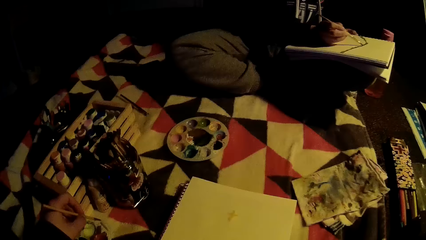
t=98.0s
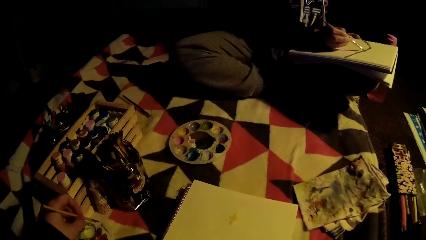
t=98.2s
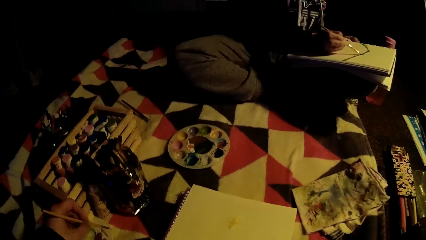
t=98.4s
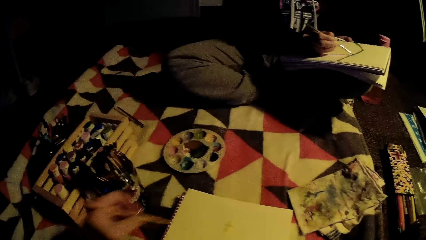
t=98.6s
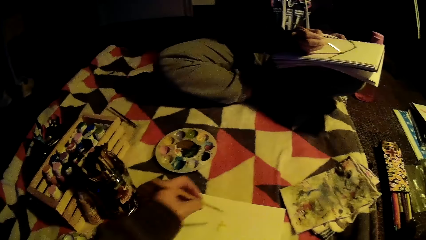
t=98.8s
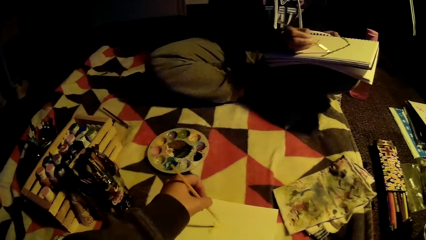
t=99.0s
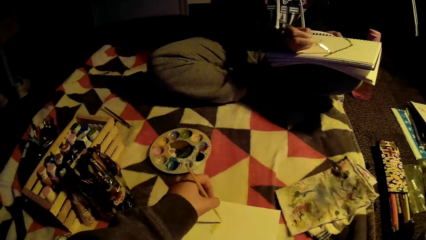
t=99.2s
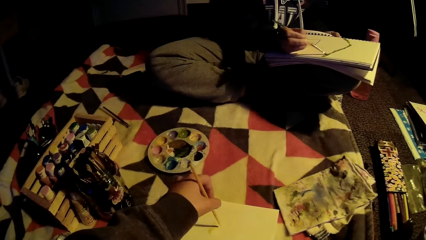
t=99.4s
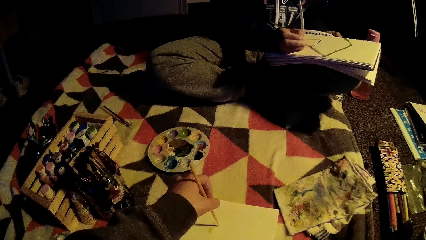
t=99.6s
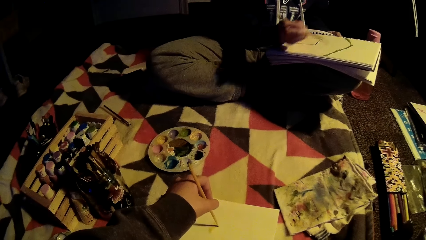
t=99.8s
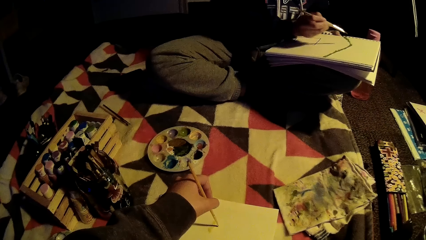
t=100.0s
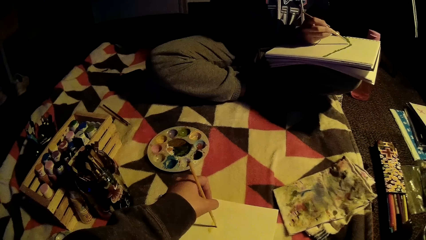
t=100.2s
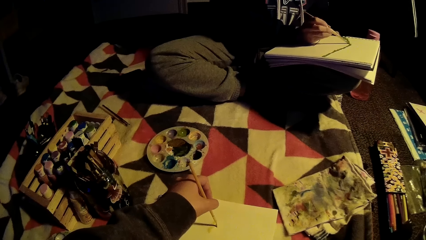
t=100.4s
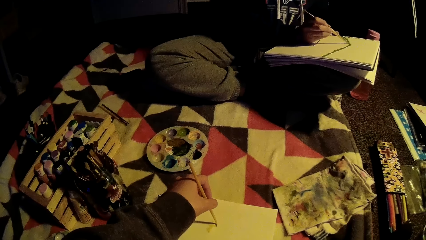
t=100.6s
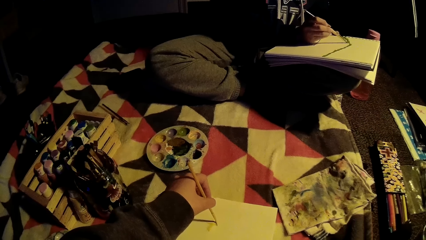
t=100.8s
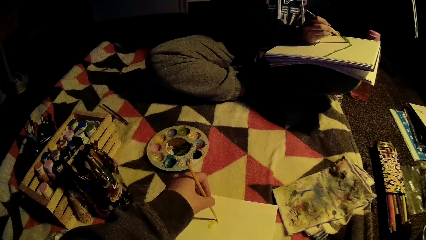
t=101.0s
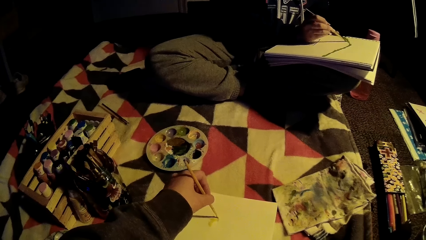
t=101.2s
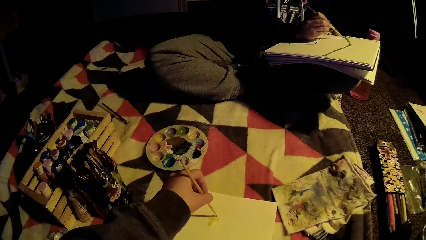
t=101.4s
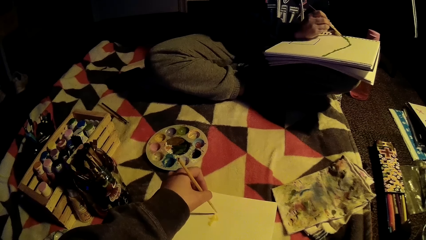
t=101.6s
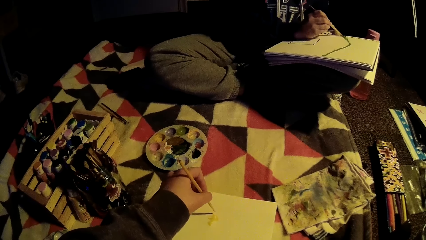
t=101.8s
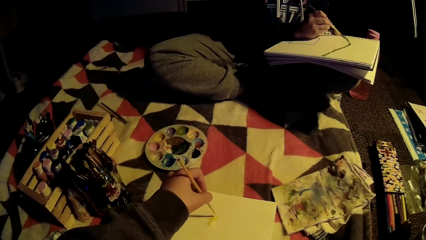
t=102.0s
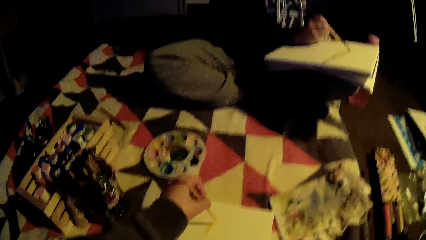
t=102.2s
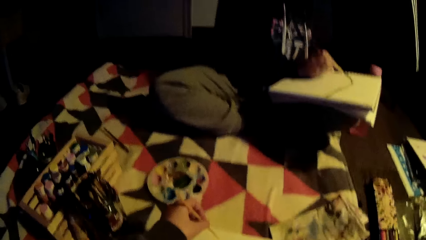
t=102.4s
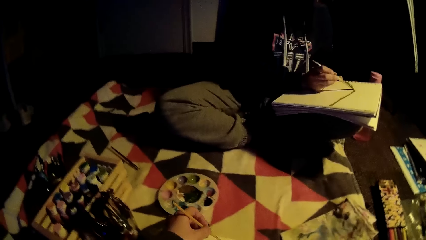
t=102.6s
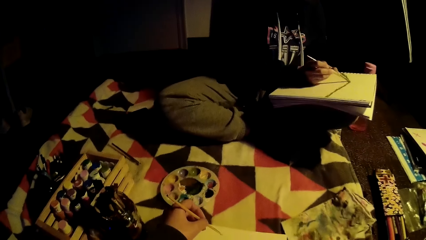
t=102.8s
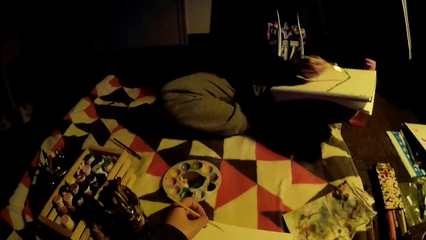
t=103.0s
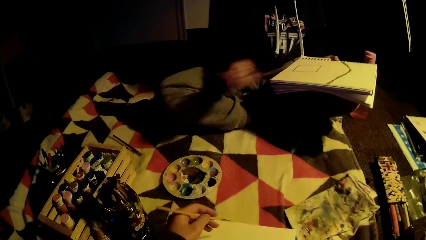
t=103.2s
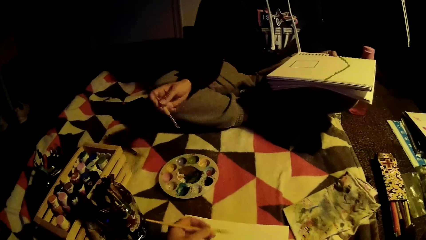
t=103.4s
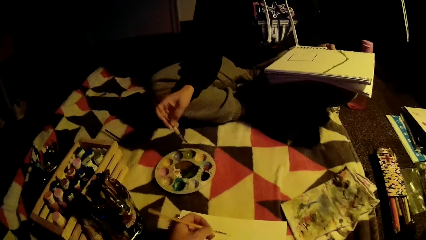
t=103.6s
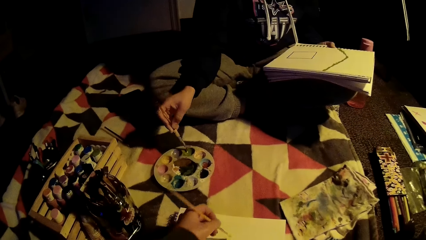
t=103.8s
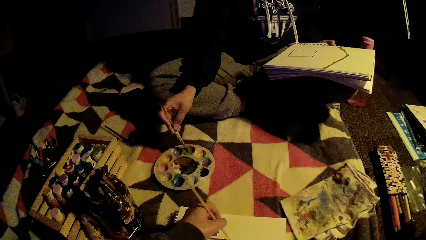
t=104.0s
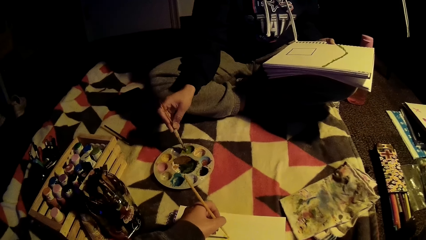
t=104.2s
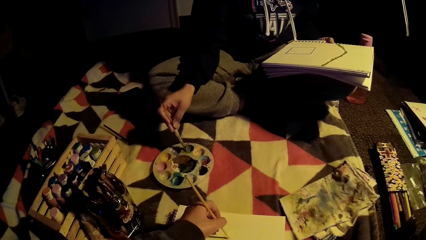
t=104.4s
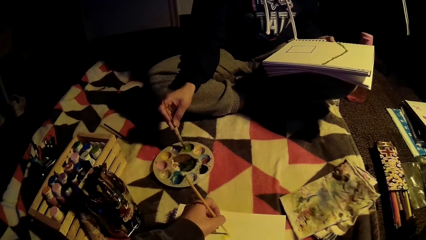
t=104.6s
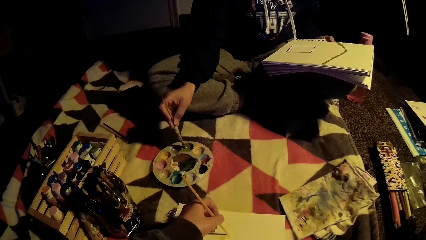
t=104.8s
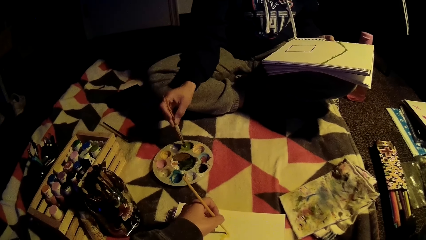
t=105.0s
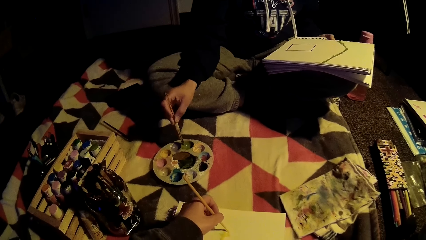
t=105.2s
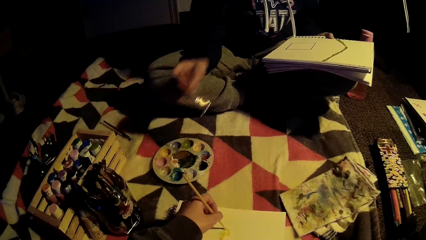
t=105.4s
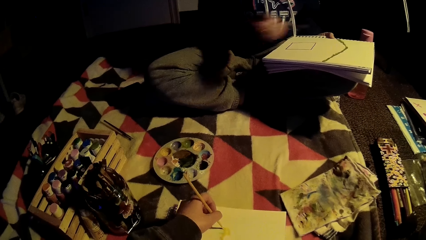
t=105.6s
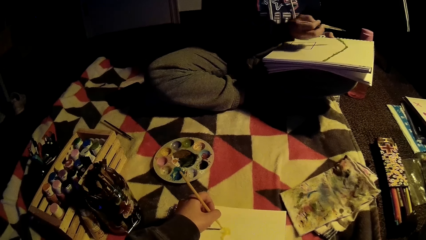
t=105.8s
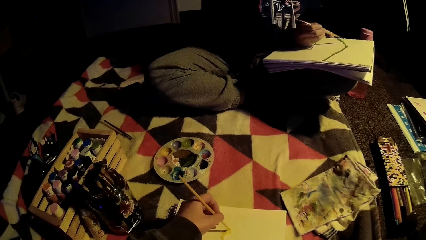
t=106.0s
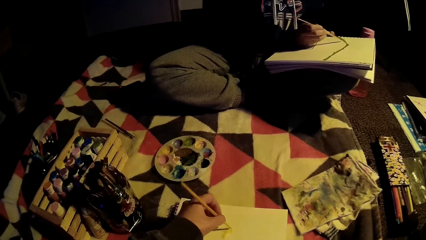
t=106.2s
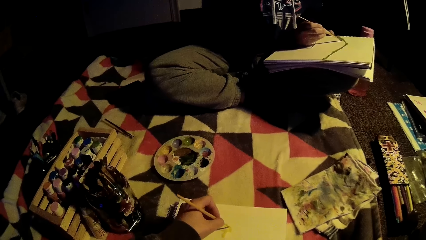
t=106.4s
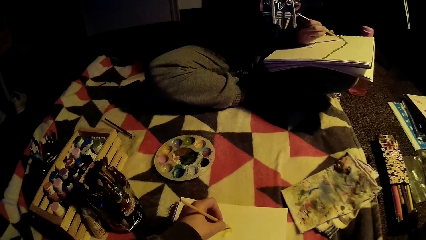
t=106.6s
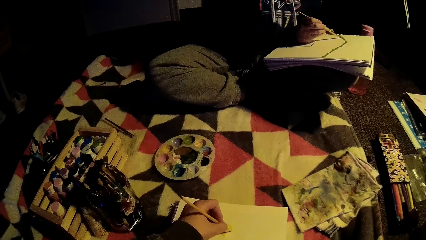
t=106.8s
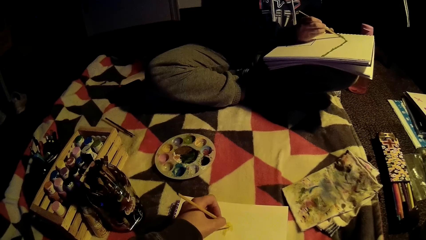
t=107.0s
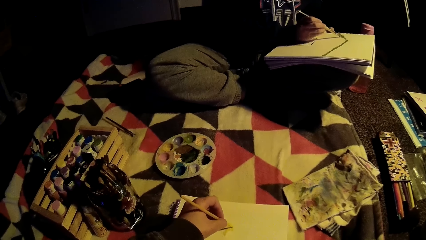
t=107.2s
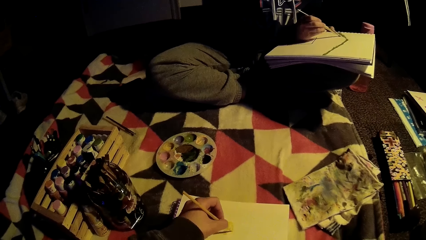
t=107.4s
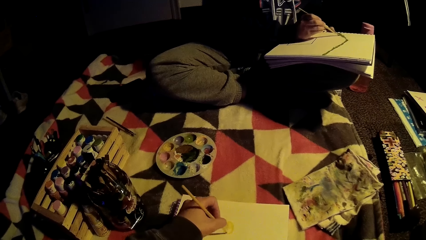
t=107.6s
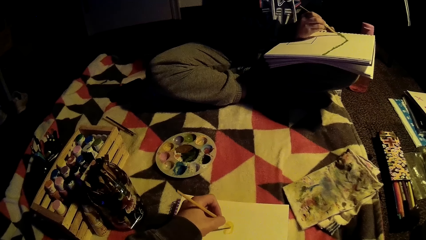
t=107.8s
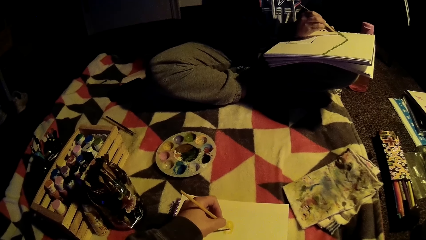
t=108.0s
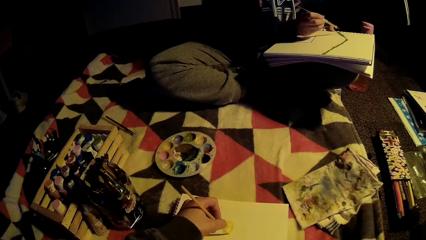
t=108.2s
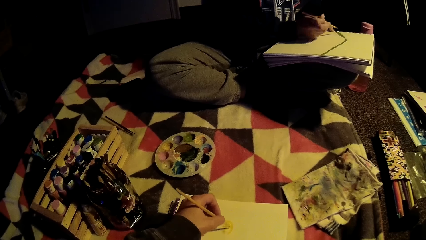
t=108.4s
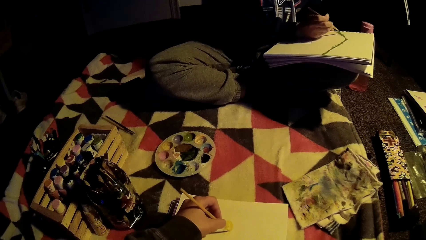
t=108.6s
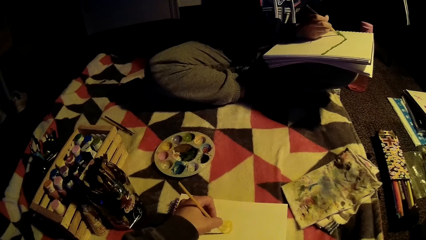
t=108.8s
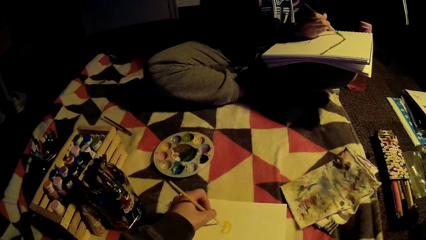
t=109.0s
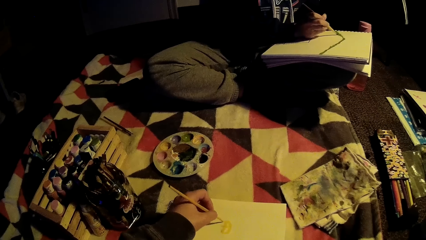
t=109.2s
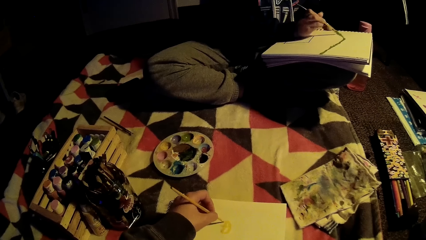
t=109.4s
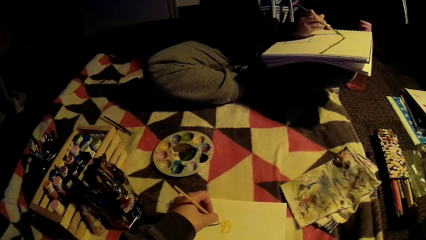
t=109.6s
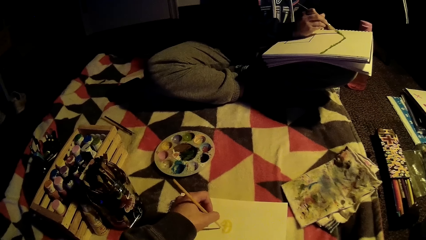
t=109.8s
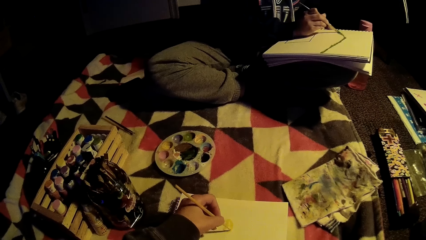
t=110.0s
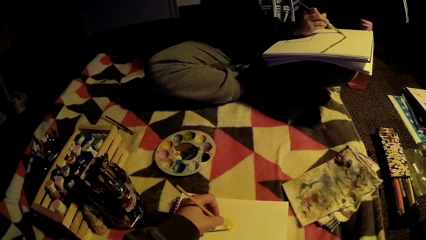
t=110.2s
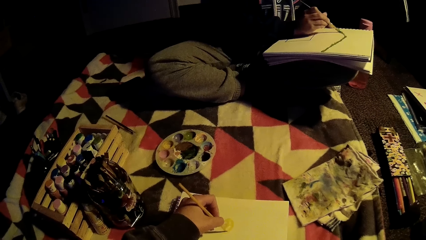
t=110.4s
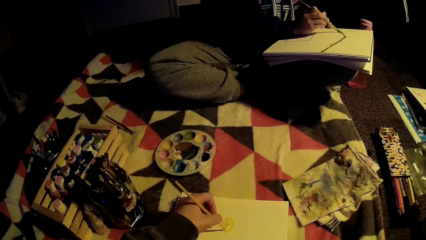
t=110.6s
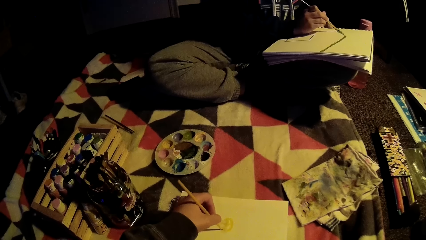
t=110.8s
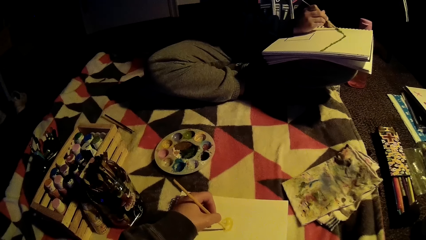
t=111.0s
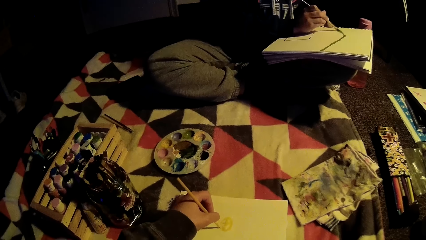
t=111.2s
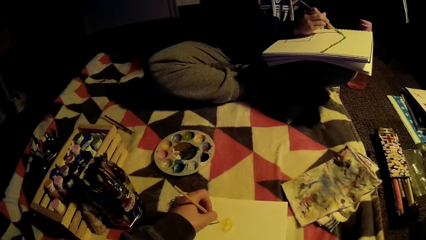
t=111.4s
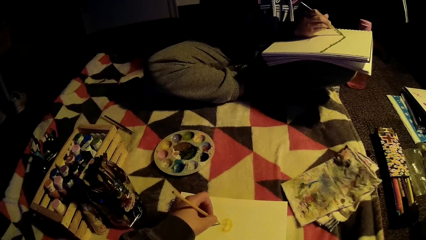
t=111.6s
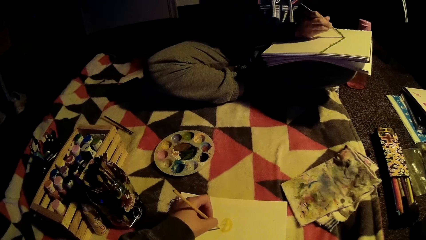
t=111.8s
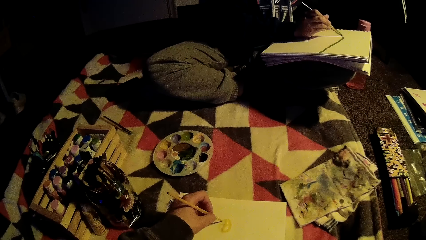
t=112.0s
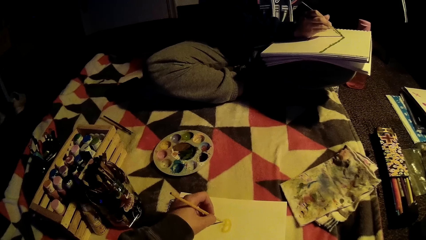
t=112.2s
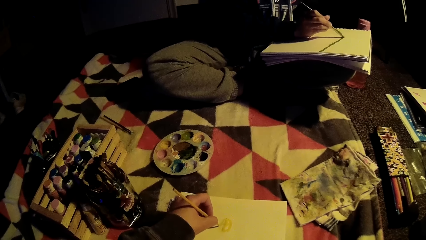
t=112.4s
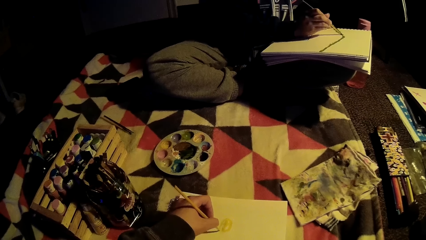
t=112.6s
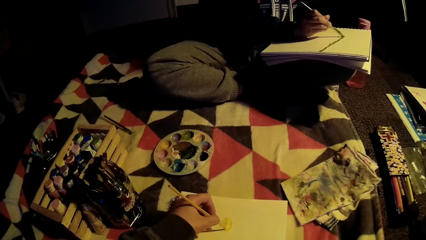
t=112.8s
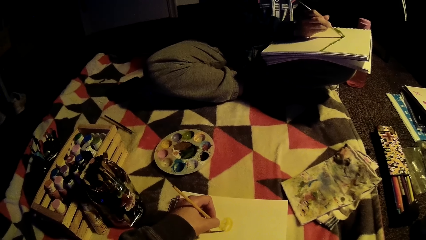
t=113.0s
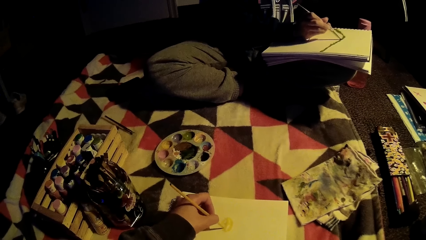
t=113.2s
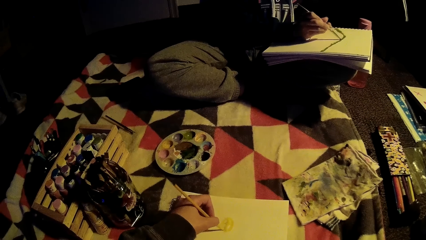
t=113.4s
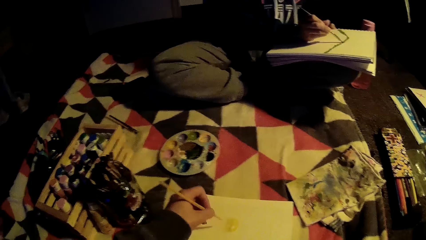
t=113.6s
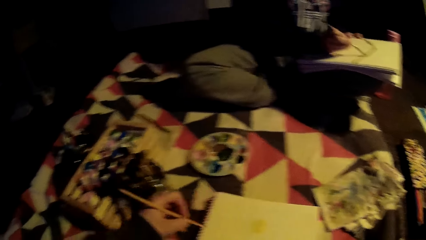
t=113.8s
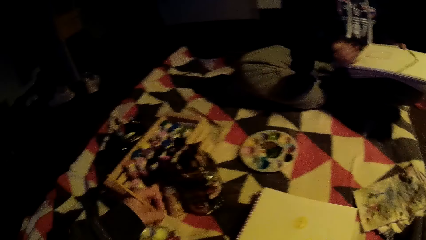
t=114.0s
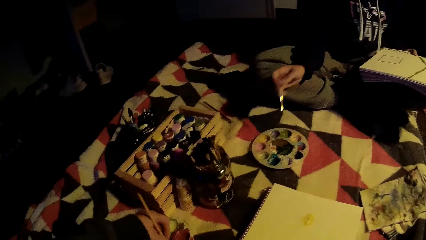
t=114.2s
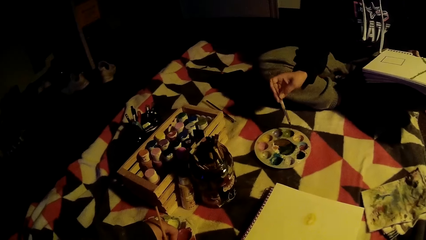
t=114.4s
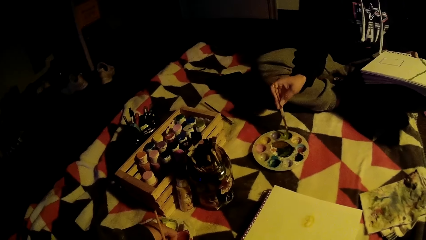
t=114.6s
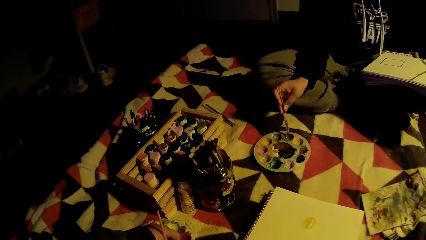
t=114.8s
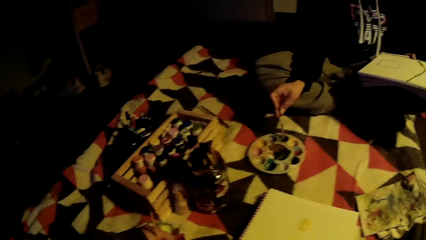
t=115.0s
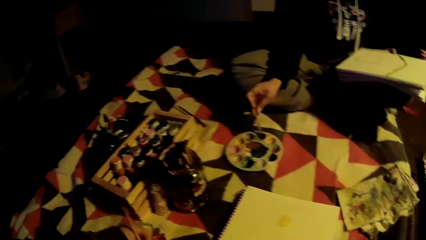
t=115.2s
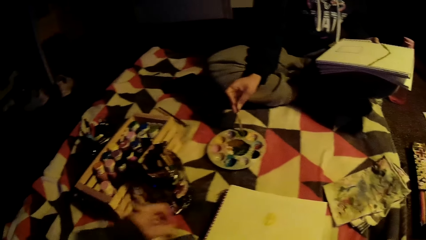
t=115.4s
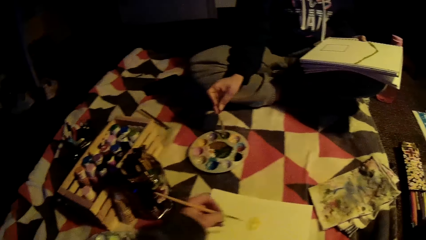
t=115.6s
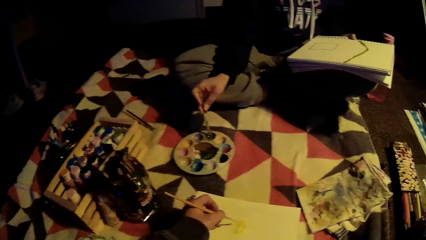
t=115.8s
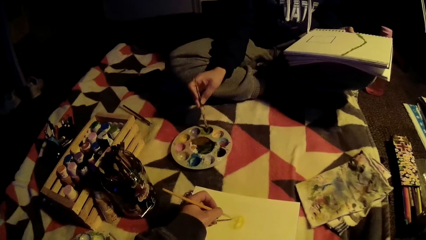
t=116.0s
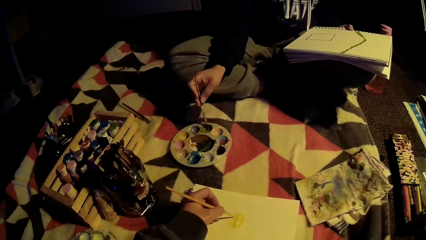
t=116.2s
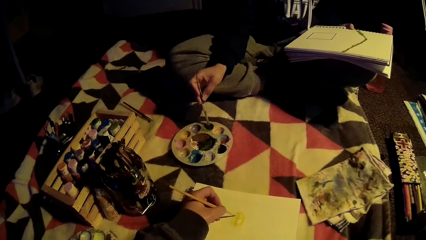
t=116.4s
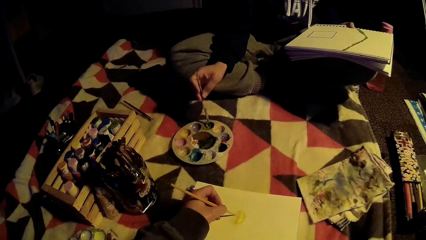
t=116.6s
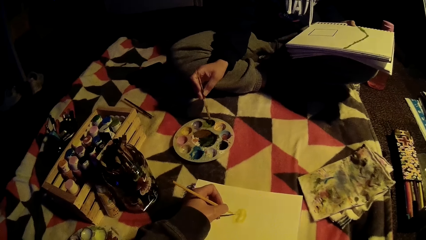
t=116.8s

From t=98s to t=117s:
The camera wearer paints. A woman dips a brush in the paint and paints a book. The camera wearer dips a brush in the paint. The woman dips the brush in the paint. The camera wearer paints the book.
